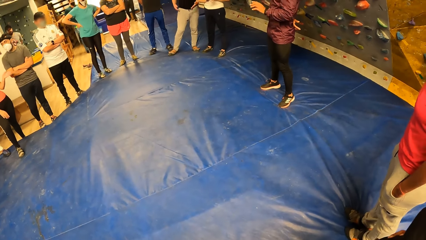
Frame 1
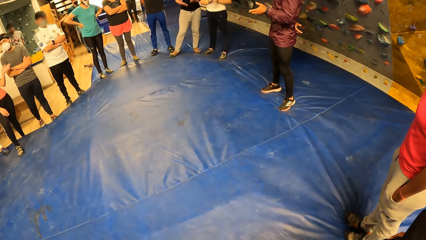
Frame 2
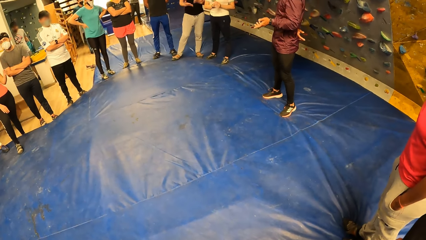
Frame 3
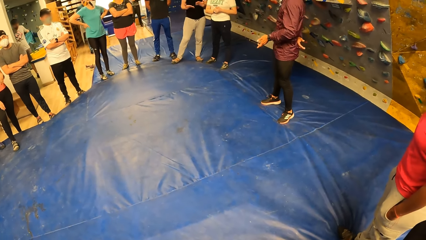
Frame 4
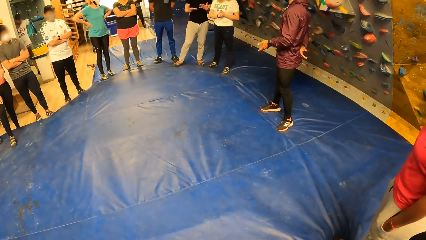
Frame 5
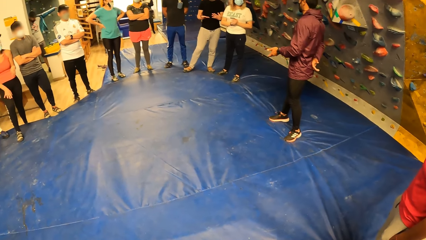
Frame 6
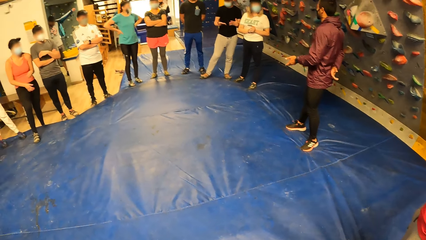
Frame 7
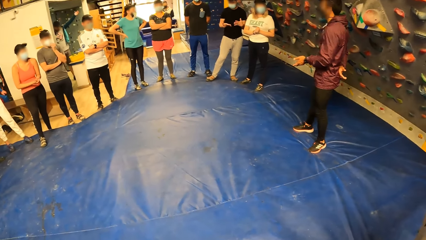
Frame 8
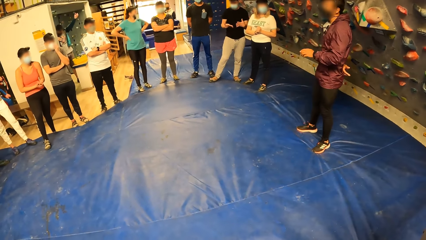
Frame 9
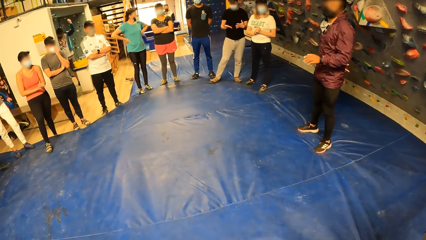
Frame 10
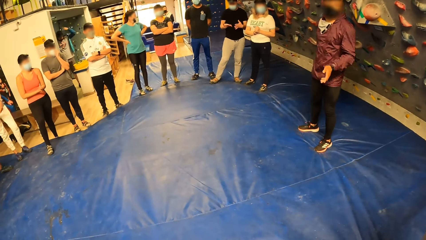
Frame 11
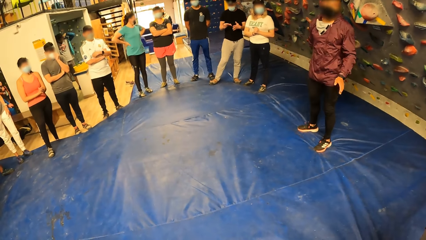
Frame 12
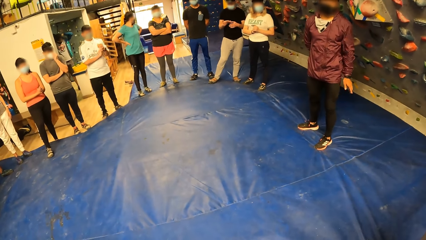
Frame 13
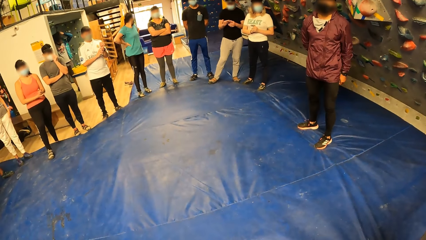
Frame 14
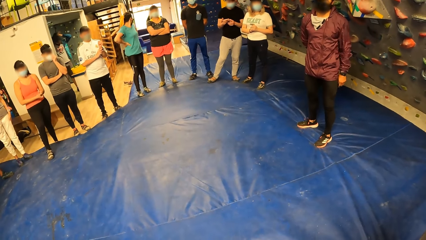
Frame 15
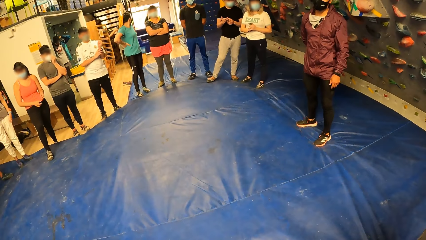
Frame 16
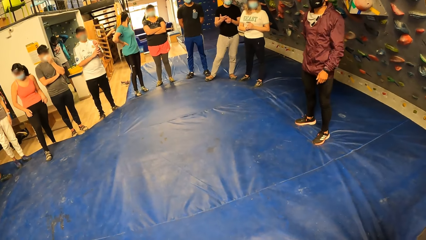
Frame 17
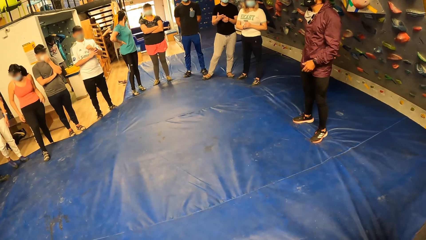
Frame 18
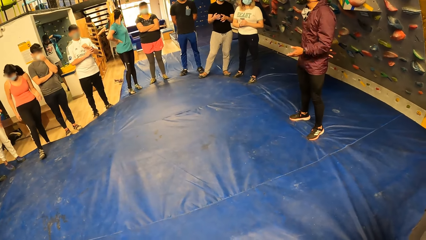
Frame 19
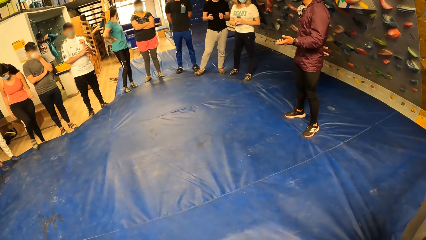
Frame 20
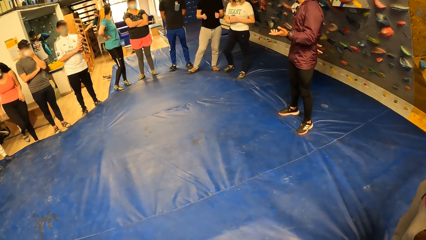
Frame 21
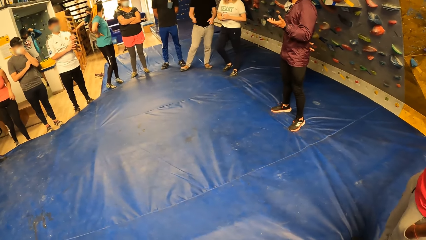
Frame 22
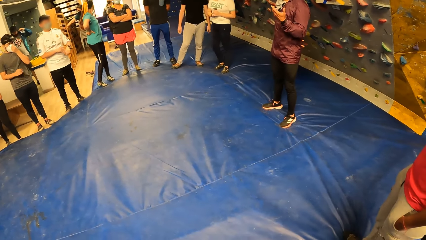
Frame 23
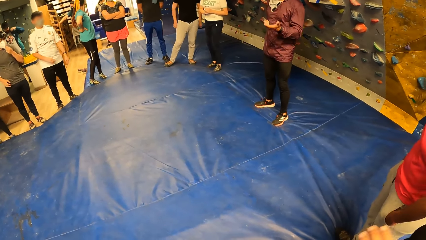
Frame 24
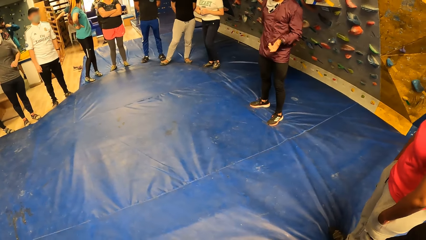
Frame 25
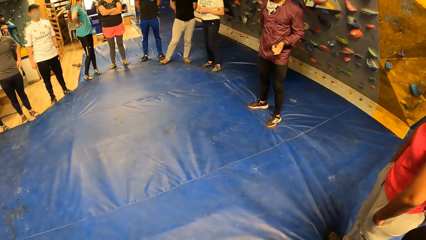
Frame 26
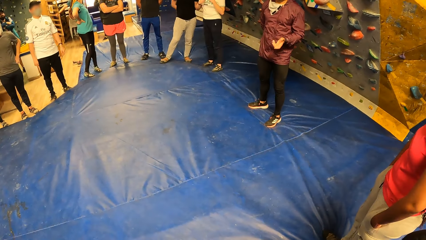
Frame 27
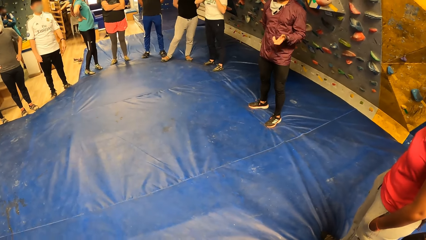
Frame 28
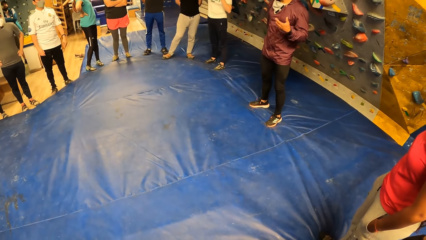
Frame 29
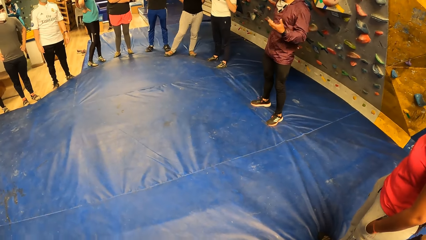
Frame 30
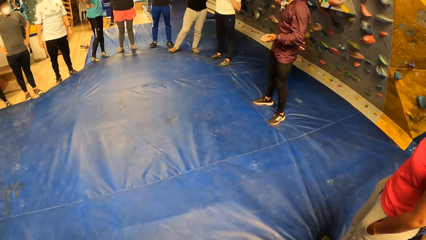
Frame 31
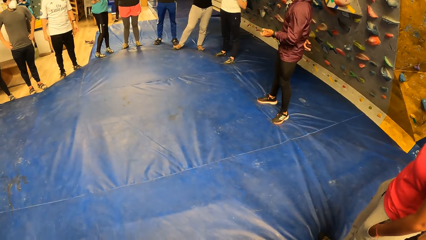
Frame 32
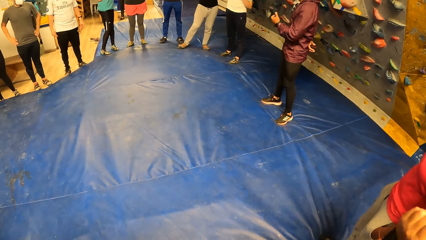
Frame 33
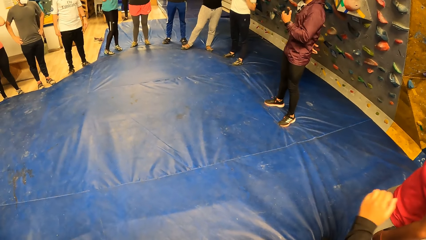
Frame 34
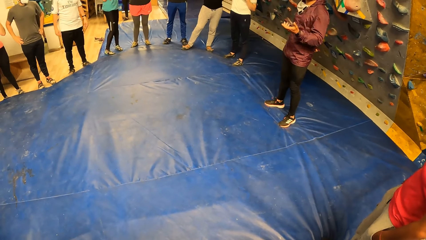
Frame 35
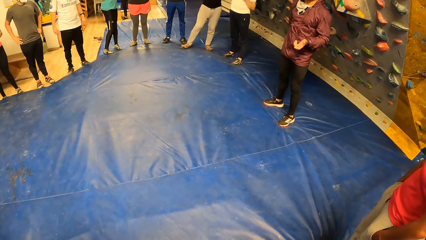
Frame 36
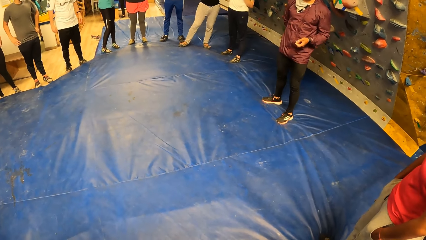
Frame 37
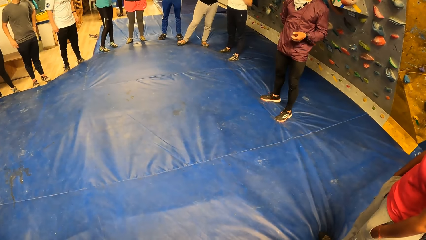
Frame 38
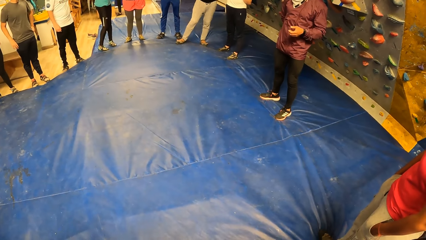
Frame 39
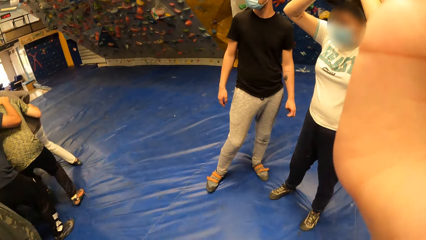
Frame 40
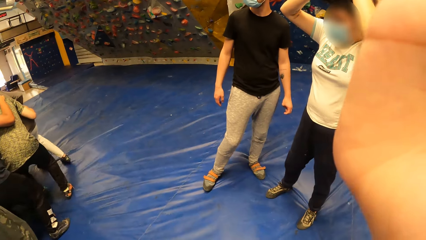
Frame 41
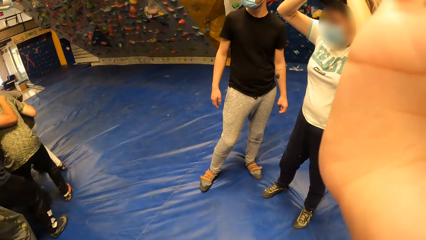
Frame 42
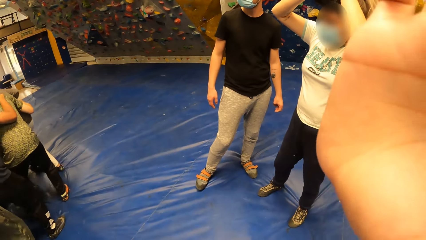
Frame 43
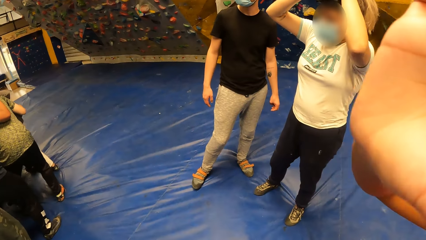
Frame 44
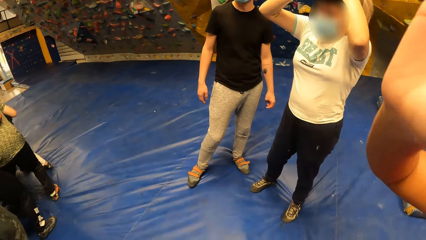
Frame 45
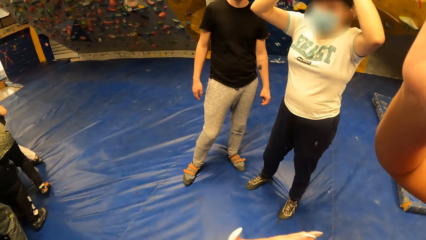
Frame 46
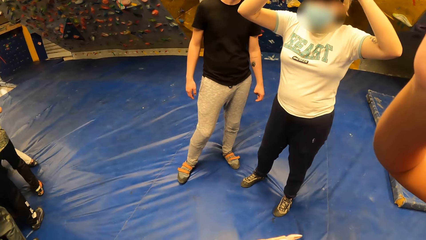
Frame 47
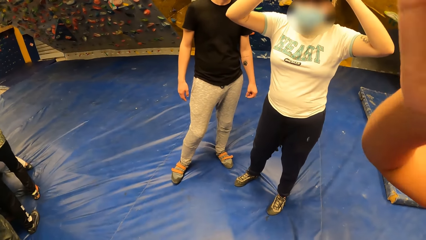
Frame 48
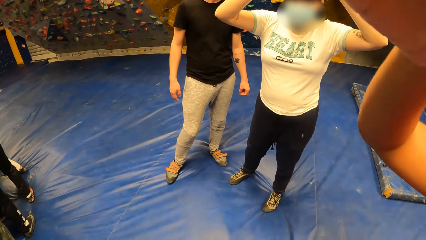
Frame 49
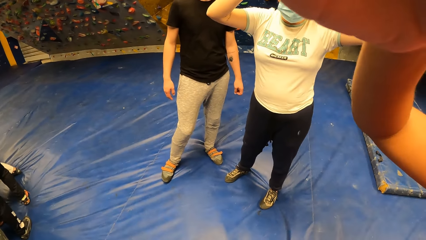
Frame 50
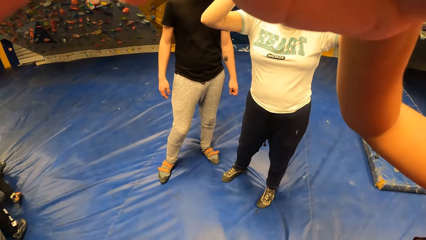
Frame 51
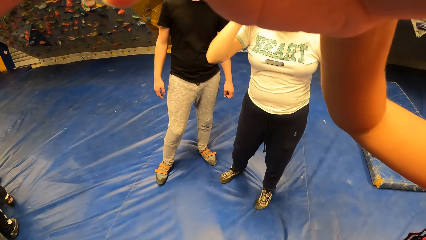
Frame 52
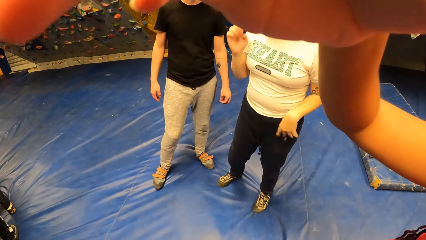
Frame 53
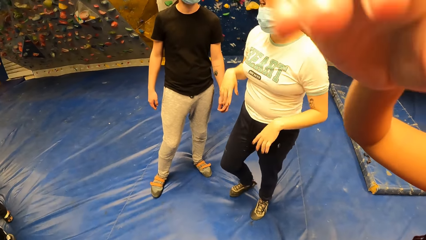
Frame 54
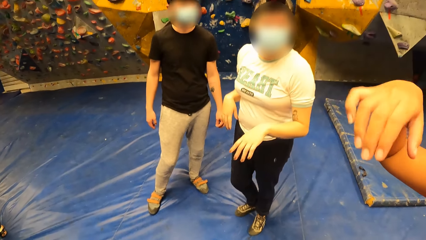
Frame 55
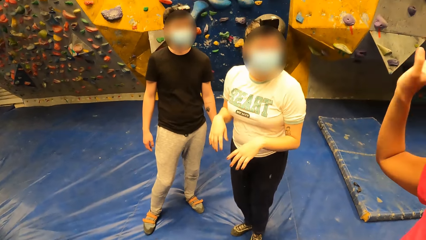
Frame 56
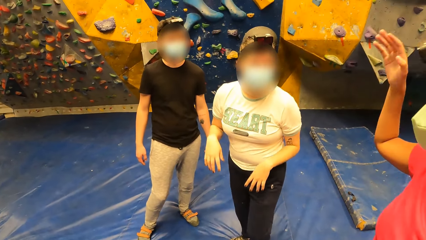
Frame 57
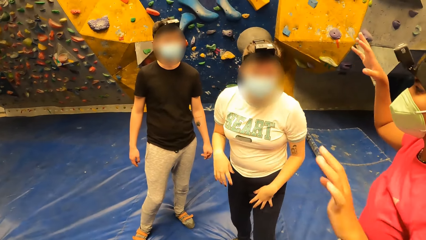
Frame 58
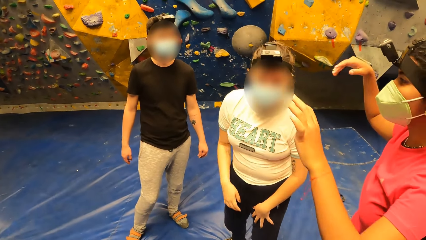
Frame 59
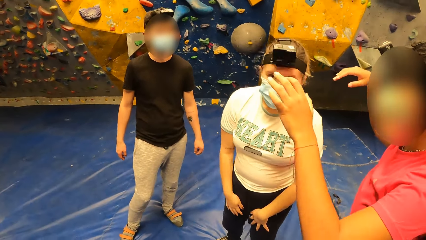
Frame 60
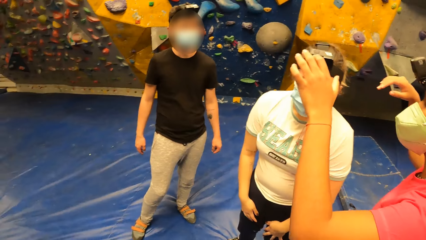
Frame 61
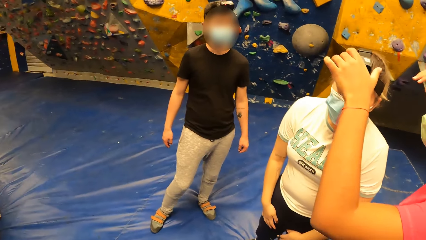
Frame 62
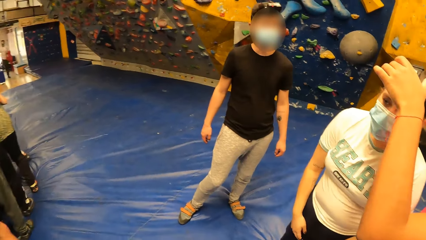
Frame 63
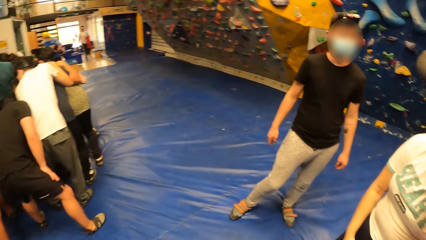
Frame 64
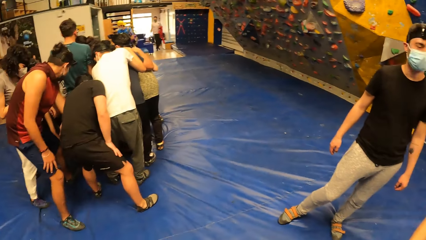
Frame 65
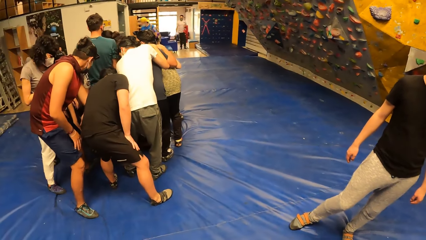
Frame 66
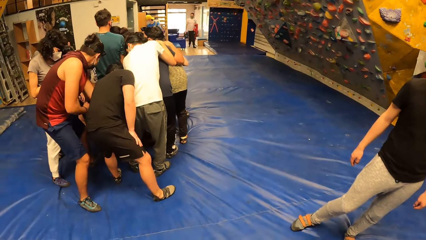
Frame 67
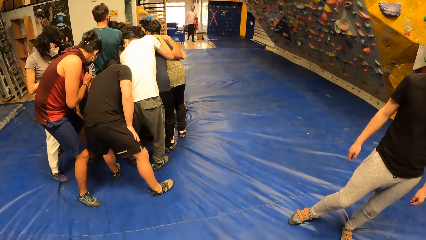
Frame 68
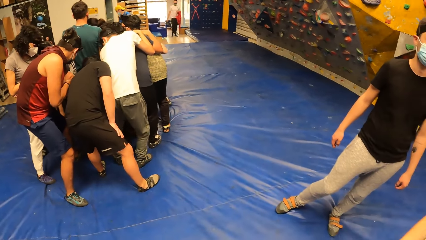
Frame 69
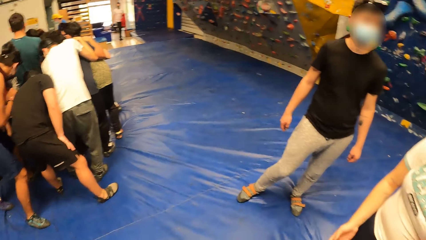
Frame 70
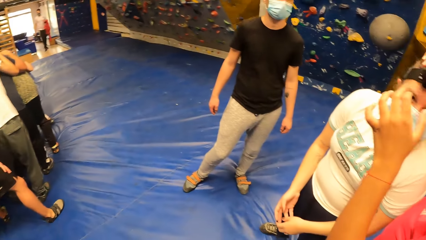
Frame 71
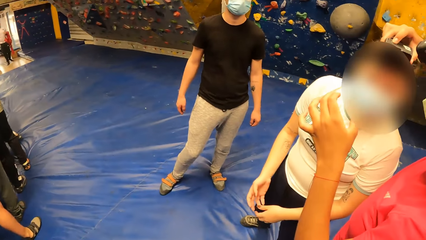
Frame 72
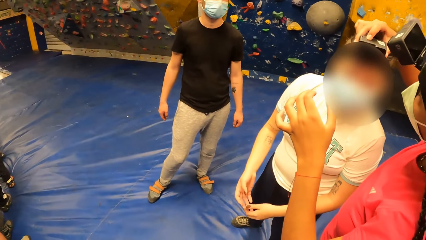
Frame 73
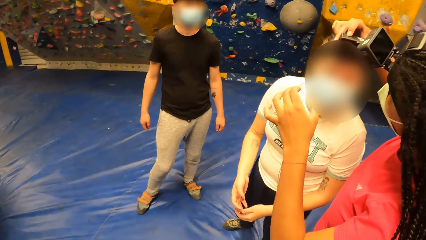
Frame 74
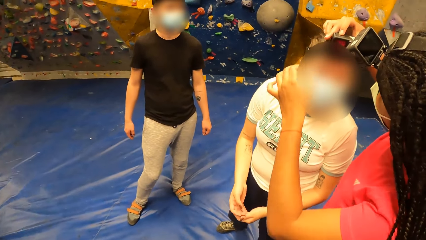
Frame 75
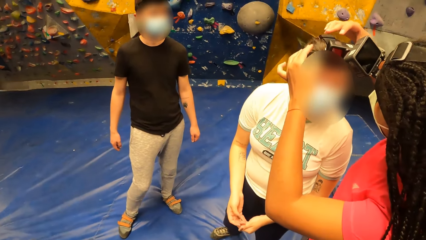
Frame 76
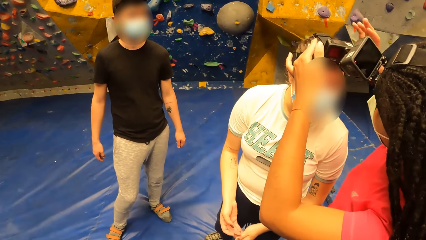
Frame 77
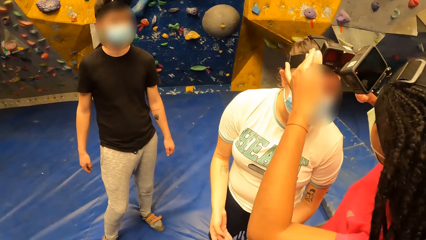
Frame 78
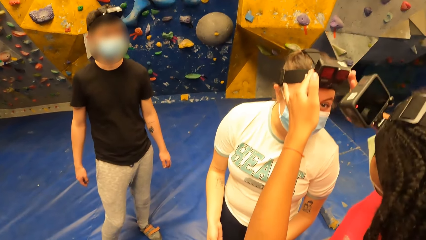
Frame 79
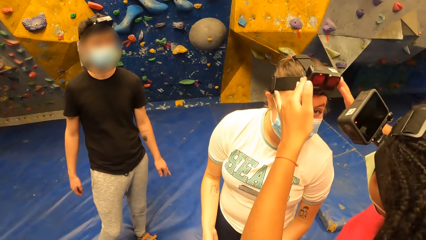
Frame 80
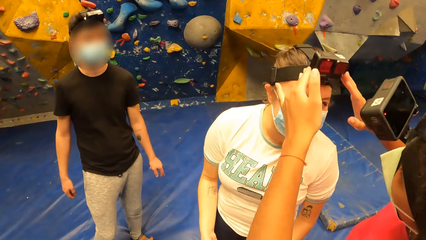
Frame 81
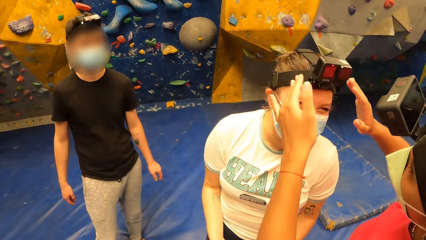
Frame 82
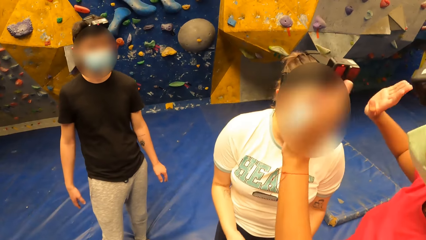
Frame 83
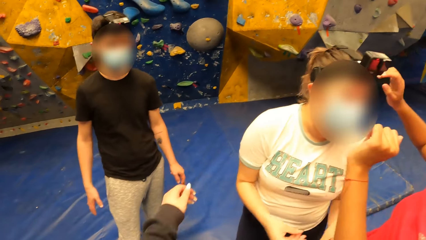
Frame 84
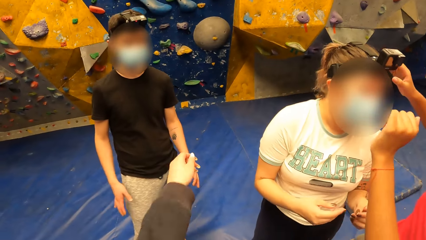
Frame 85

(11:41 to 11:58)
The camera wearer stares at the floor. A man touches the face with the left hand. Another man wears the jacket. Another man interacts with the friends. A lady touches the camera. Another lady touches the camera. The camera wearer stares at the floor. The first lady touches the camera.
